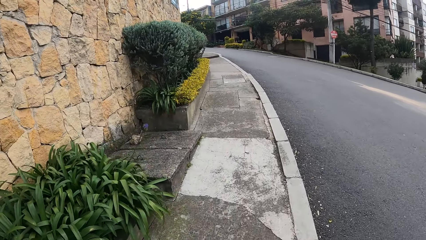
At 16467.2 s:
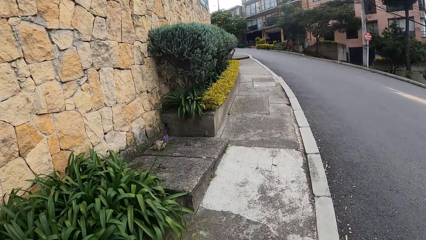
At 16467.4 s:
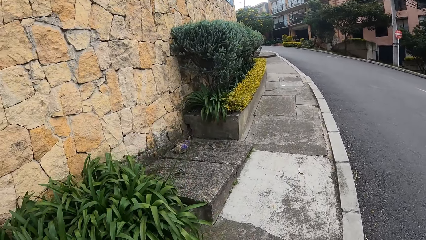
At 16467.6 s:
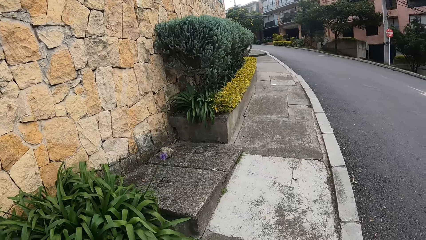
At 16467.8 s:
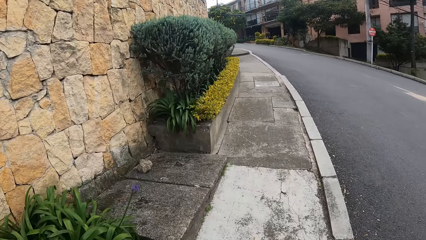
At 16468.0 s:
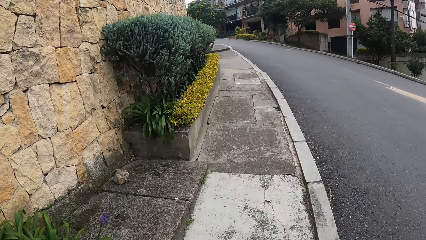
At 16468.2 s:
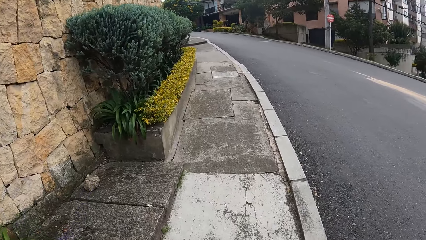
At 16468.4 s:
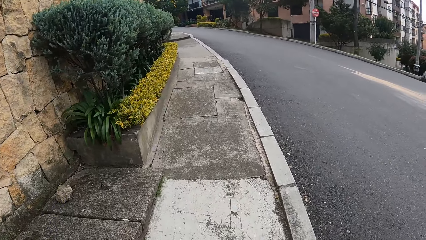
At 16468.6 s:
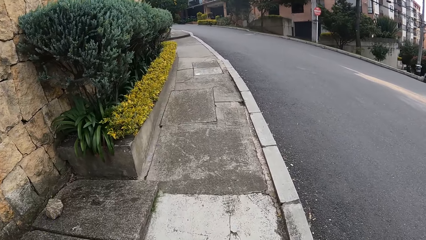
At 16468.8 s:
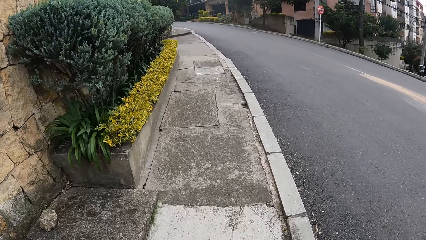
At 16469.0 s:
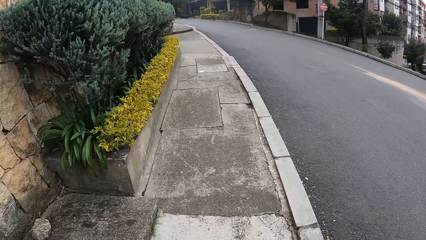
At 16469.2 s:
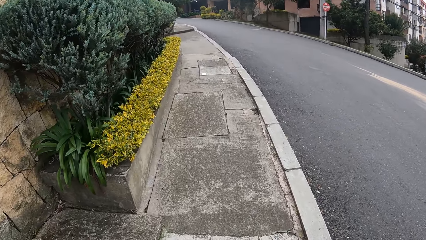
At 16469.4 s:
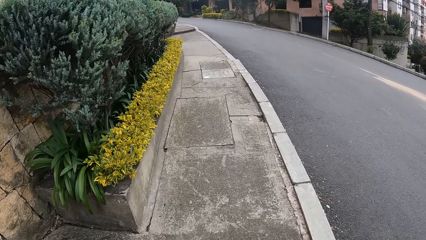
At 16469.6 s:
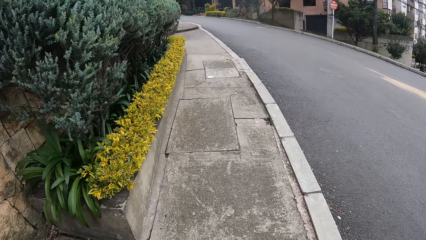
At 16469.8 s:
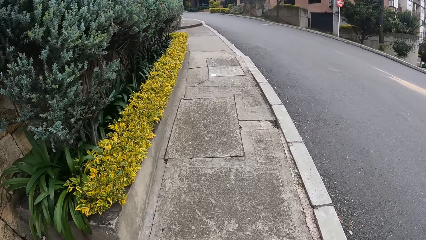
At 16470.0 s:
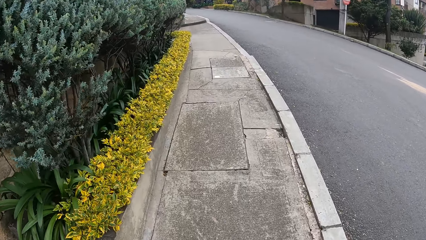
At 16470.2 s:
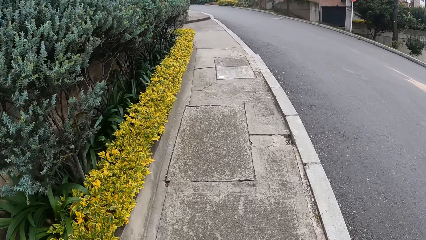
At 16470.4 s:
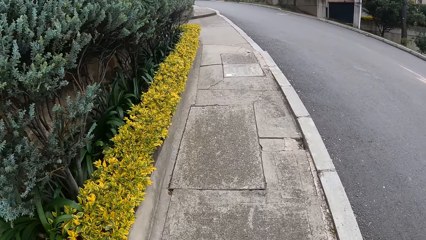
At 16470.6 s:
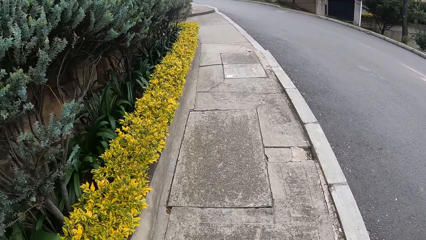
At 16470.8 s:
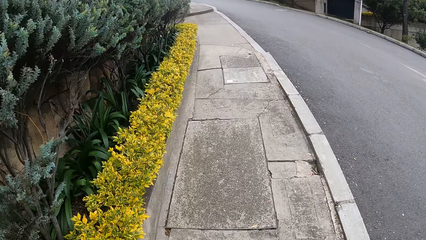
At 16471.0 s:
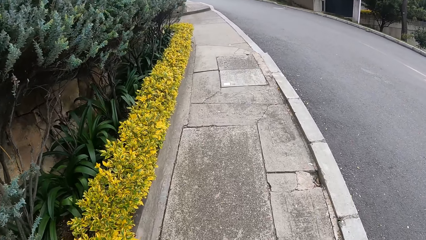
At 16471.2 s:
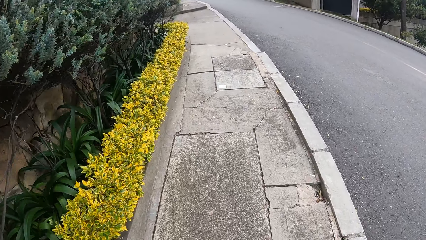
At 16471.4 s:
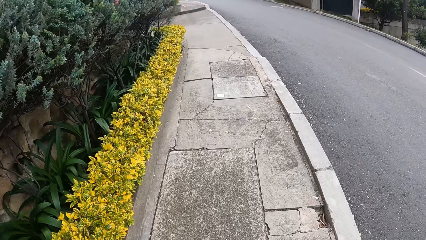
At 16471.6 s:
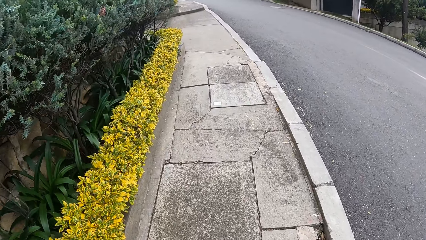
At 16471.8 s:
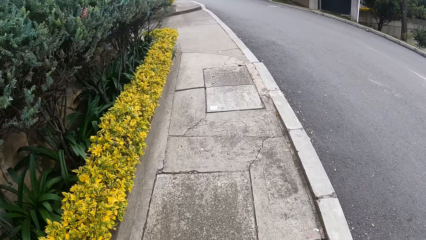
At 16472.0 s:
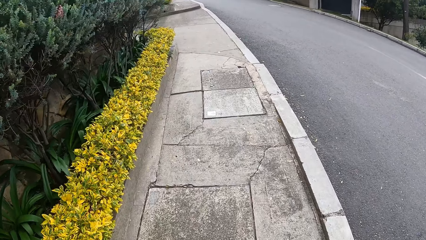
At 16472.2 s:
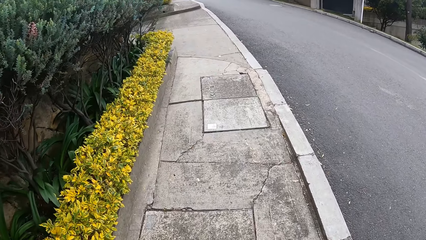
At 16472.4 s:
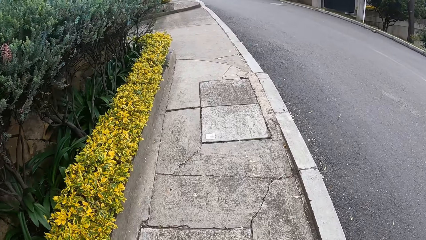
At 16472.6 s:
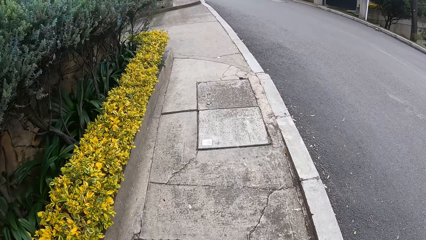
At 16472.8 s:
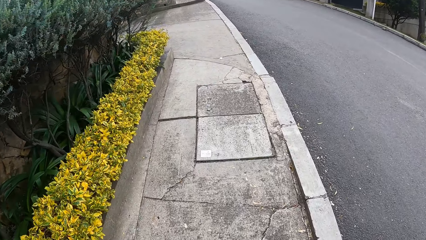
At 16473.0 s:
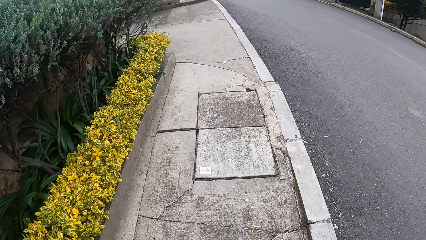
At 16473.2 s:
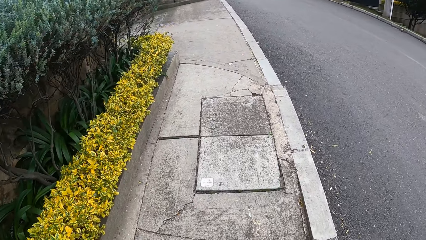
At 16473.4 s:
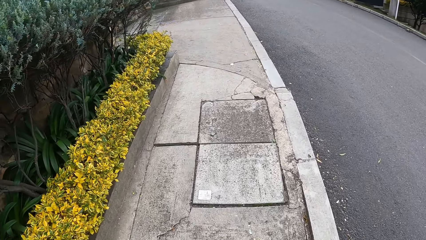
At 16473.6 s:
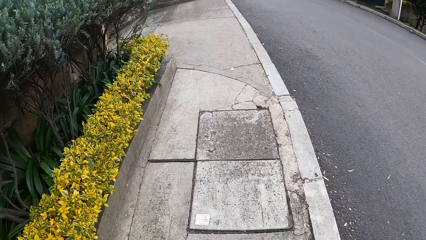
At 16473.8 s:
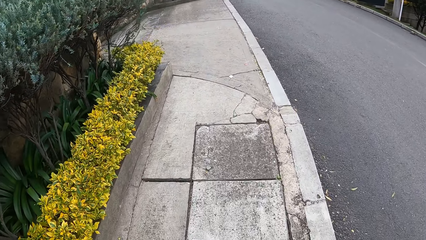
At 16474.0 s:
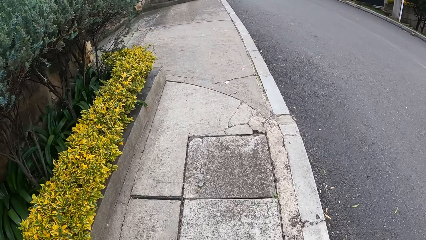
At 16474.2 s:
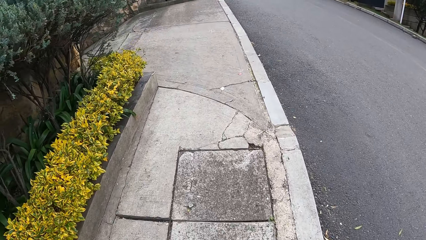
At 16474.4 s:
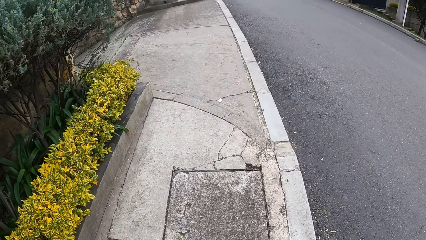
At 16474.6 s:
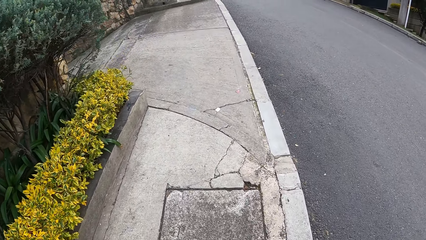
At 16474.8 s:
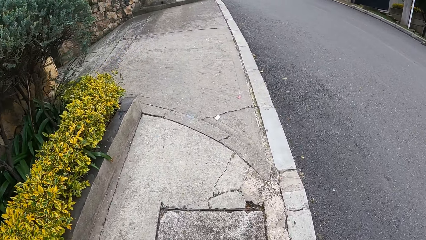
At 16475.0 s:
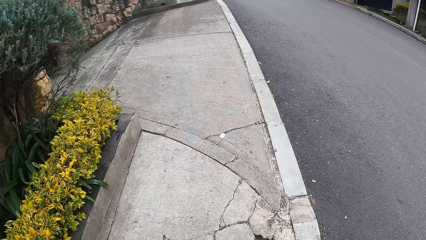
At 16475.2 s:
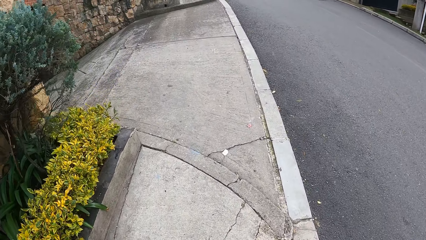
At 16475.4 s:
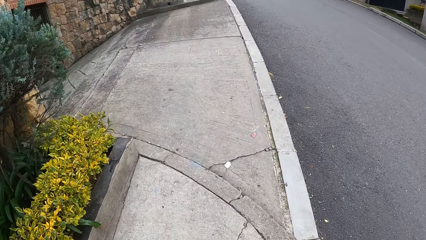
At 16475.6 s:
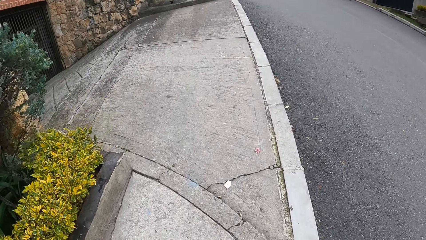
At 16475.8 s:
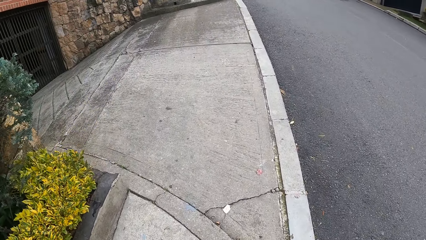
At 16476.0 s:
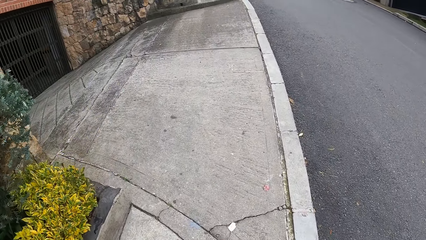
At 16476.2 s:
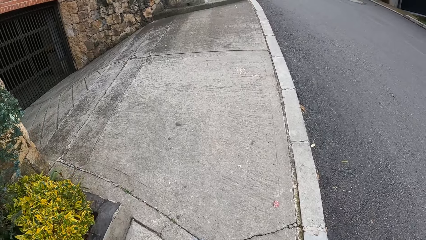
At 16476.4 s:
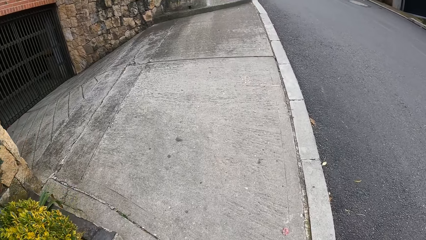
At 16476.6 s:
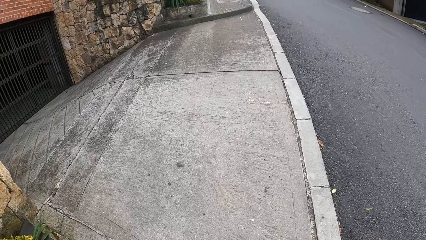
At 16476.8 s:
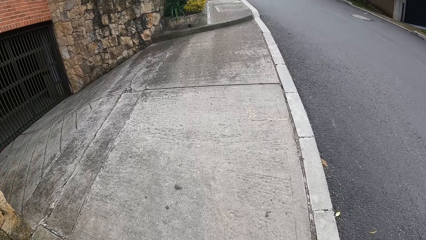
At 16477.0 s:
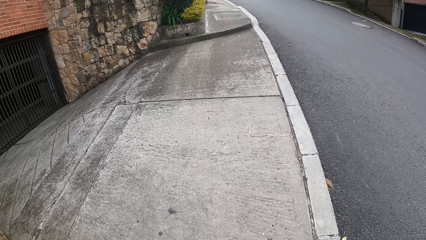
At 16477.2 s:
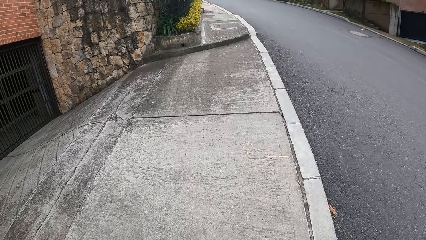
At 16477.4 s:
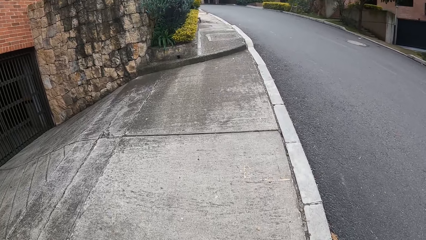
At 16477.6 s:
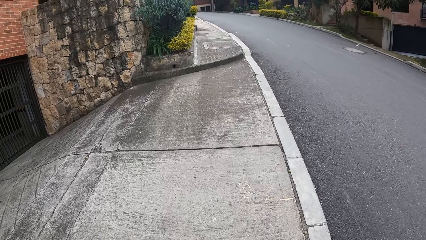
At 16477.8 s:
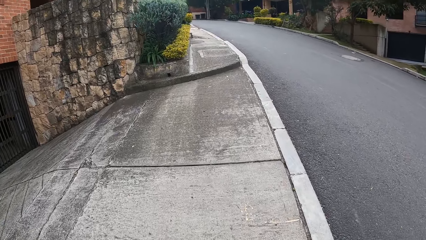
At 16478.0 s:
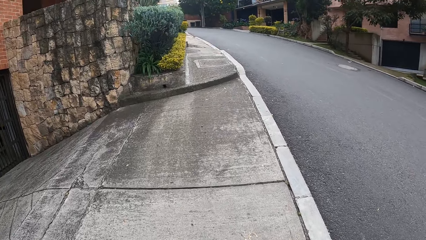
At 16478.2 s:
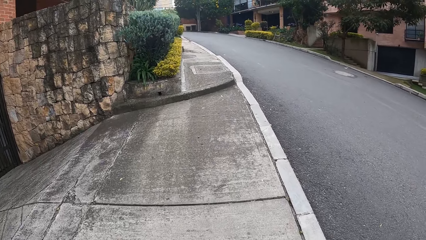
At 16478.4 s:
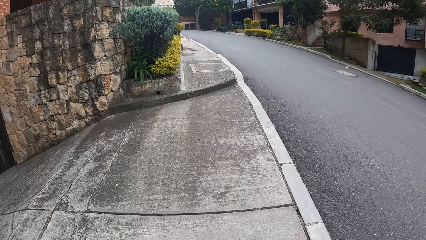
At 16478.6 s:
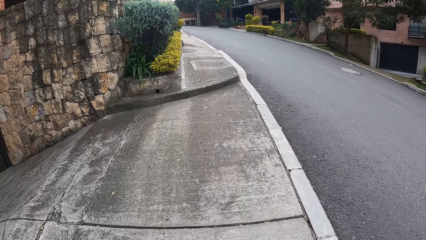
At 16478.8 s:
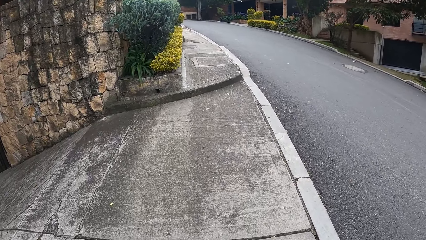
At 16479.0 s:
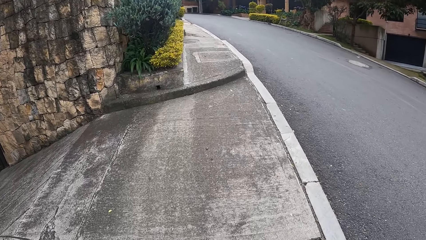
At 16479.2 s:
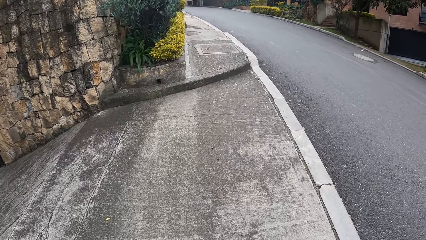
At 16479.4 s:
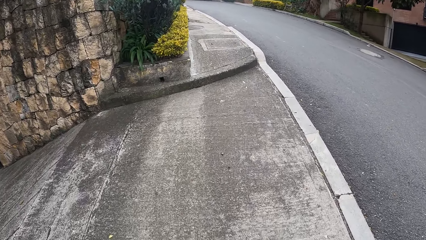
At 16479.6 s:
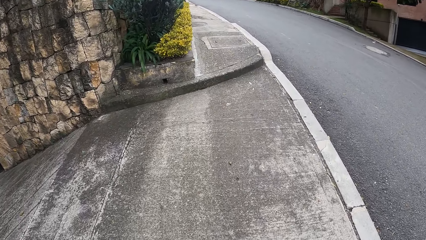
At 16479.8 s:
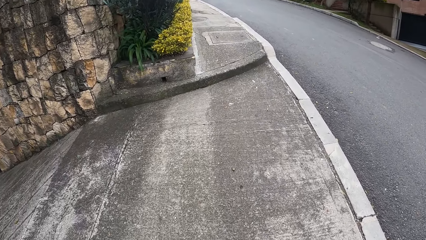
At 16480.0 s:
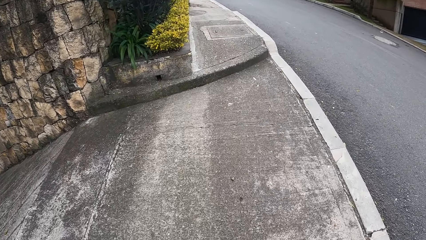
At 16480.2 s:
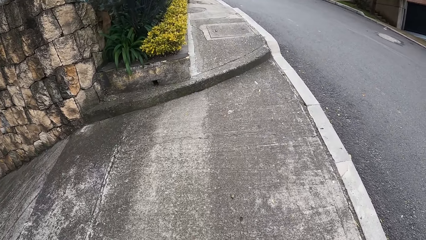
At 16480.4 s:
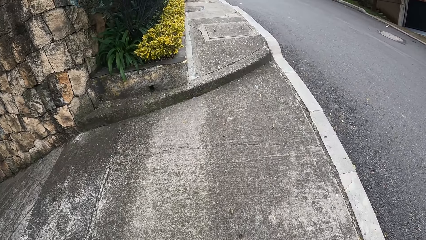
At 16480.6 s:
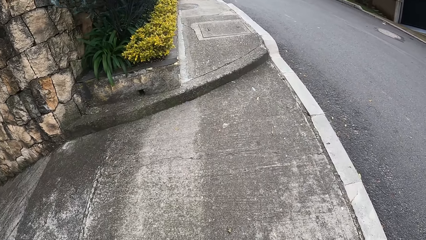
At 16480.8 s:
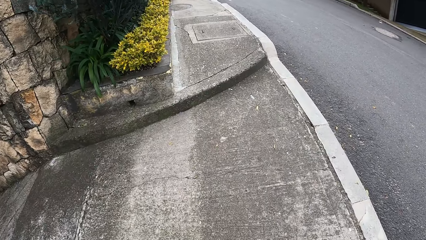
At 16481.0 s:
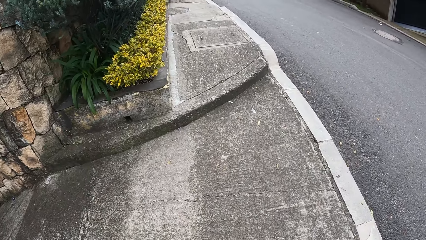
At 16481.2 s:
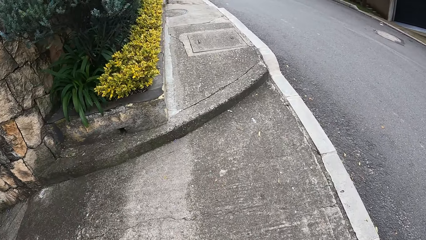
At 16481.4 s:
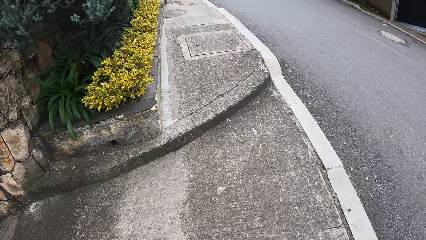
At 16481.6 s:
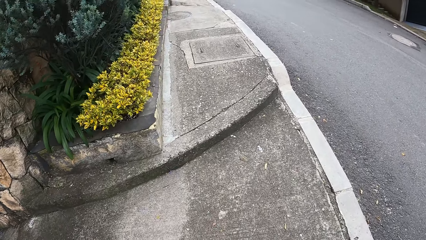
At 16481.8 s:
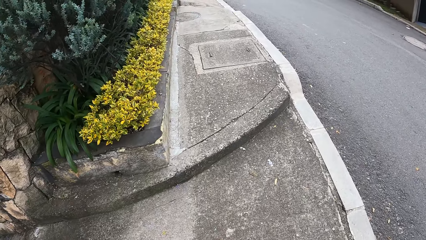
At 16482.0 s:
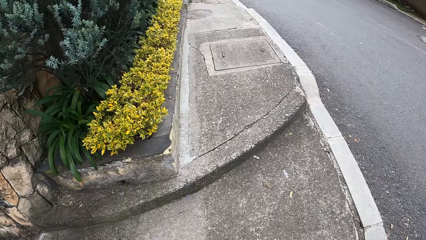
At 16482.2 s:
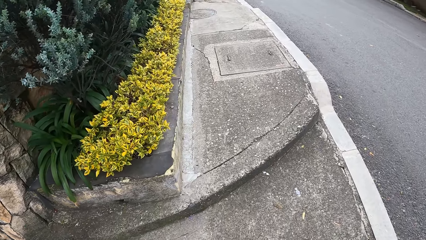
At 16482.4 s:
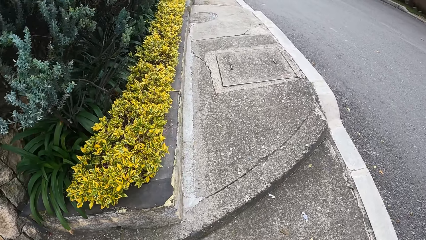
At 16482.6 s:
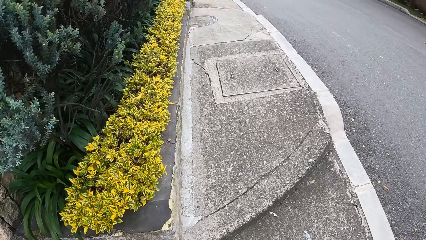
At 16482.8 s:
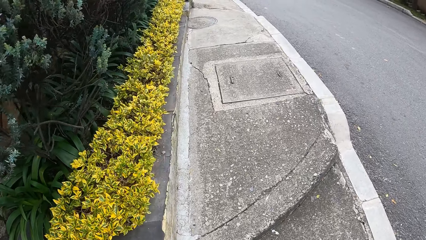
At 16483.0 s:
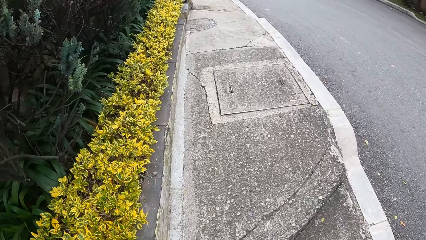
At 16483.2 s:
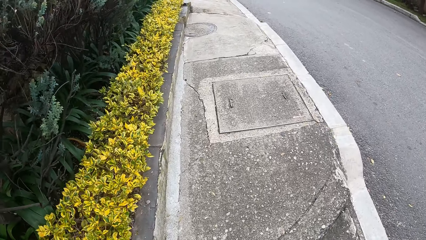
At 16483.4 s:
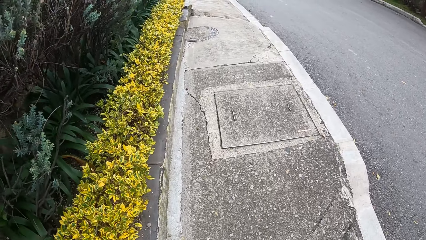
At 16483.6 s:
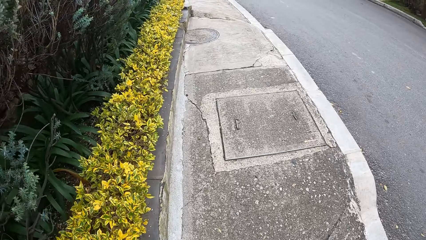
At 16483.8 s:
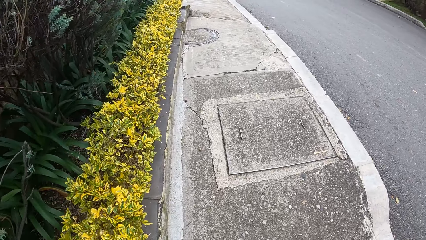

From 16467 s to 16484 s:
The camera wearer walks on the sidewalk.
